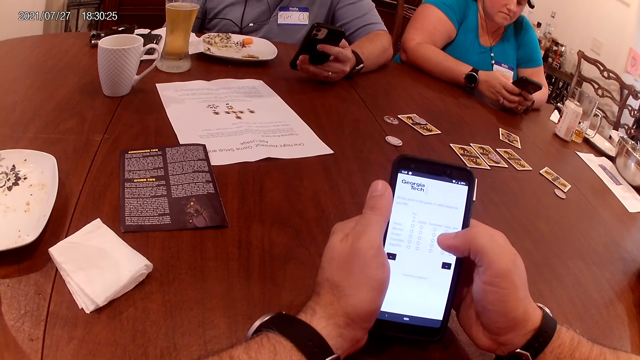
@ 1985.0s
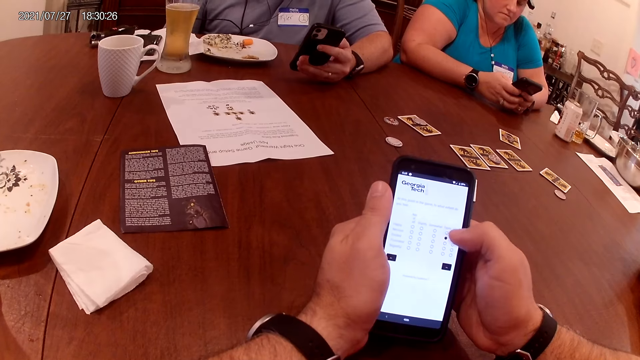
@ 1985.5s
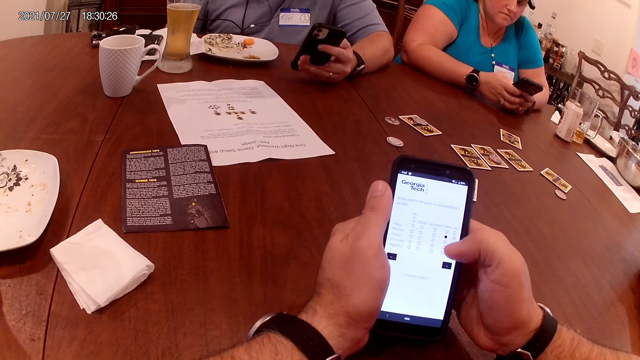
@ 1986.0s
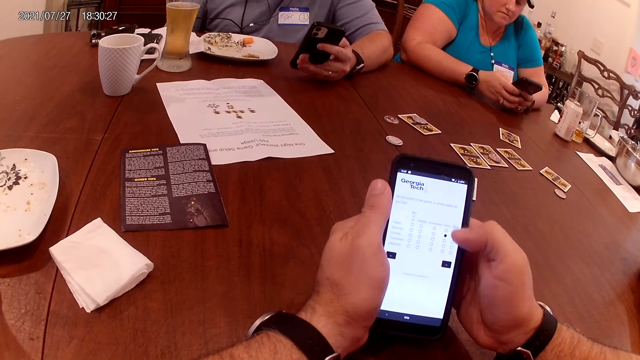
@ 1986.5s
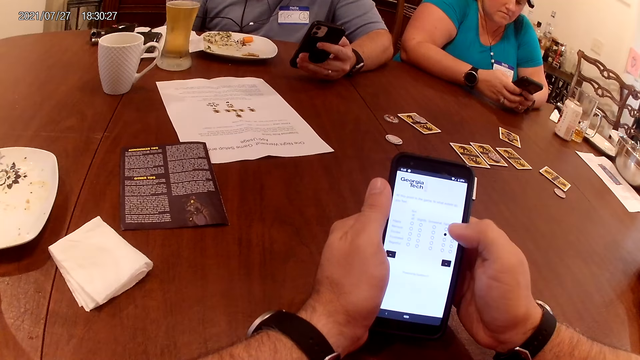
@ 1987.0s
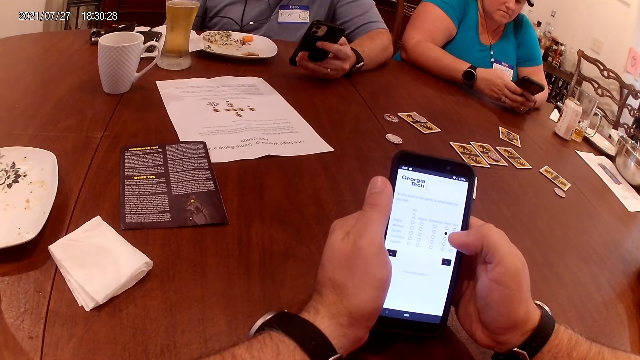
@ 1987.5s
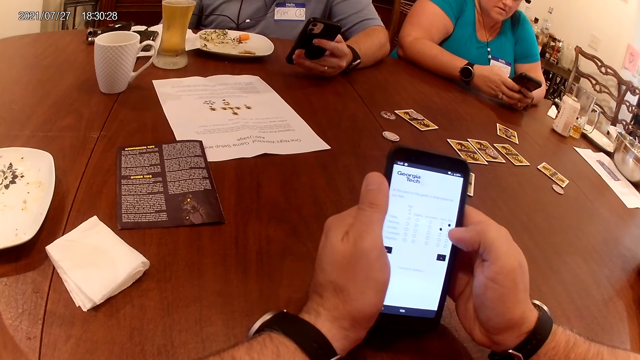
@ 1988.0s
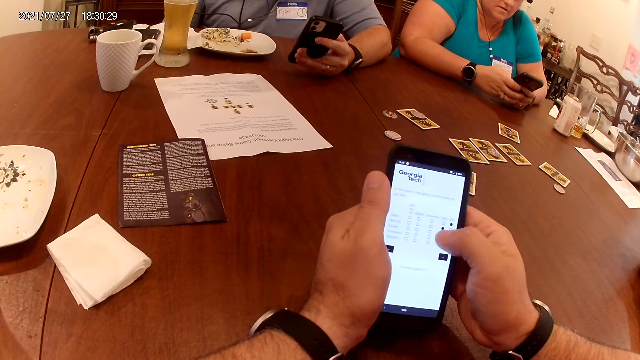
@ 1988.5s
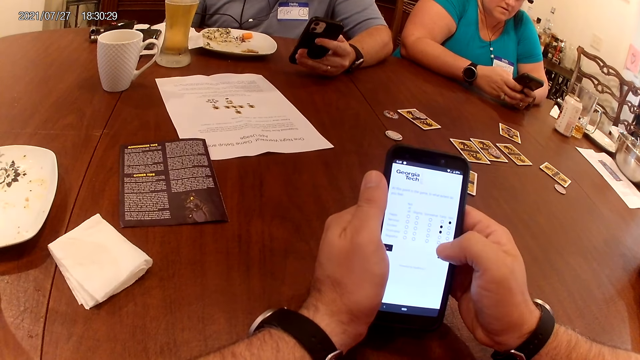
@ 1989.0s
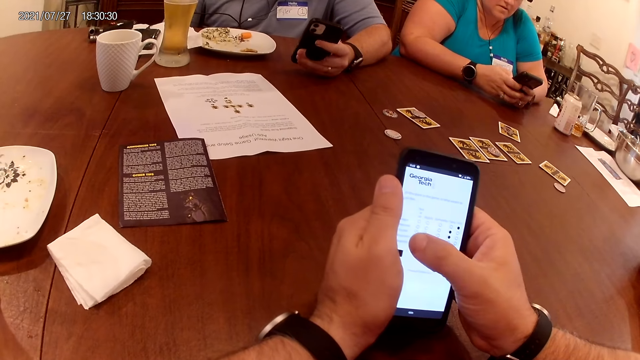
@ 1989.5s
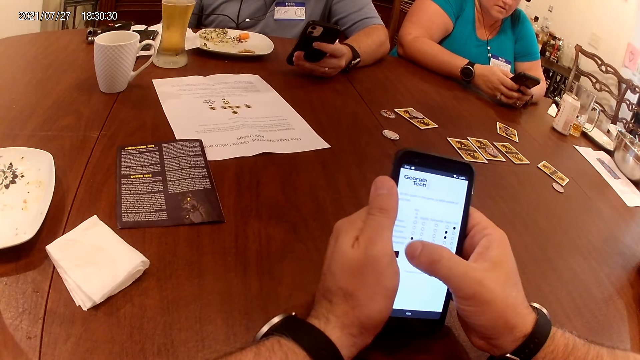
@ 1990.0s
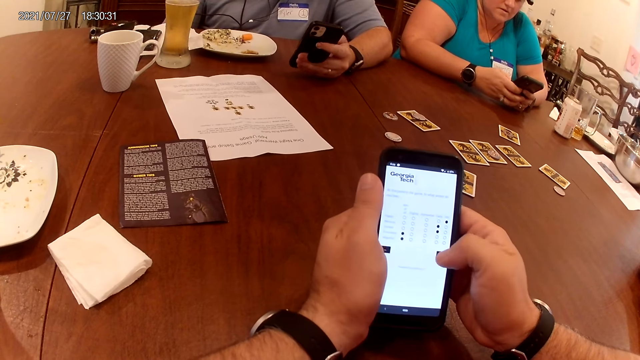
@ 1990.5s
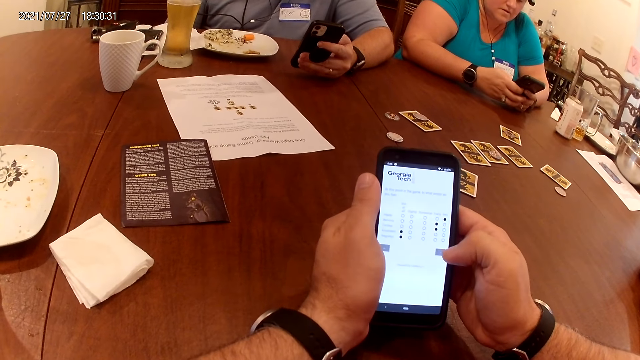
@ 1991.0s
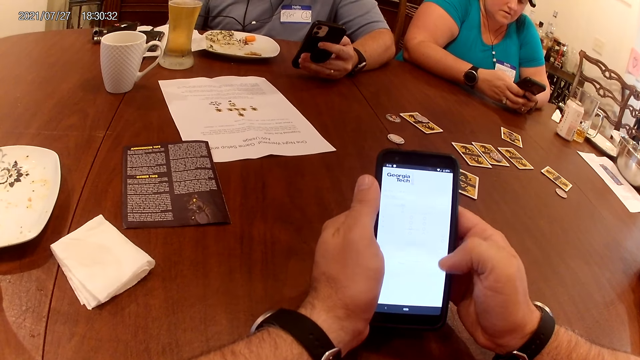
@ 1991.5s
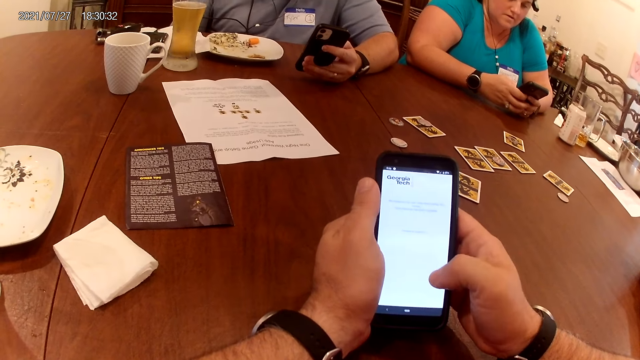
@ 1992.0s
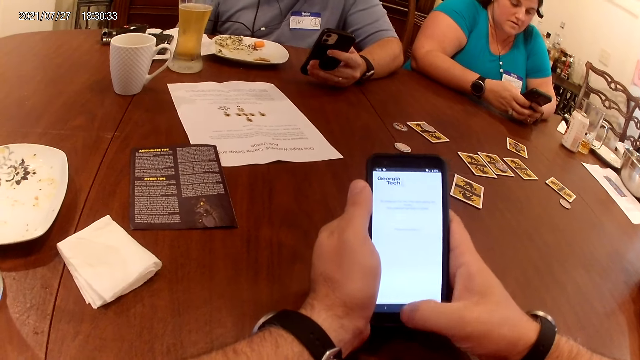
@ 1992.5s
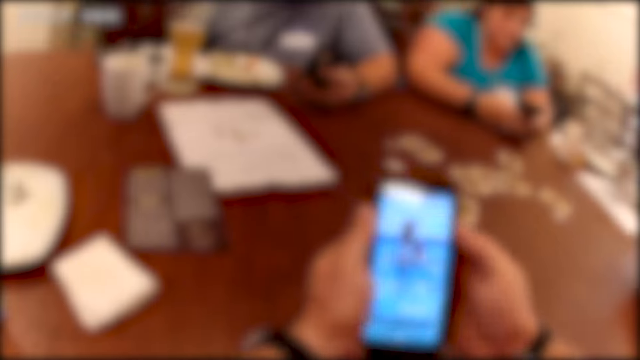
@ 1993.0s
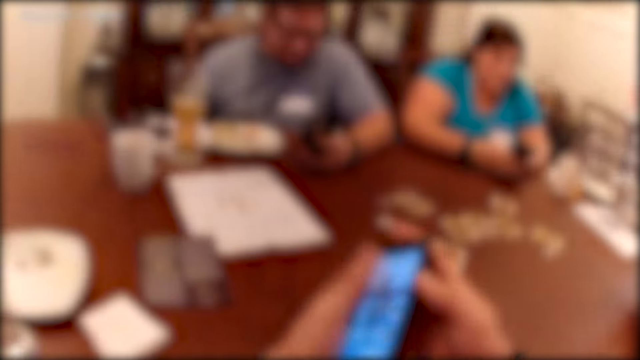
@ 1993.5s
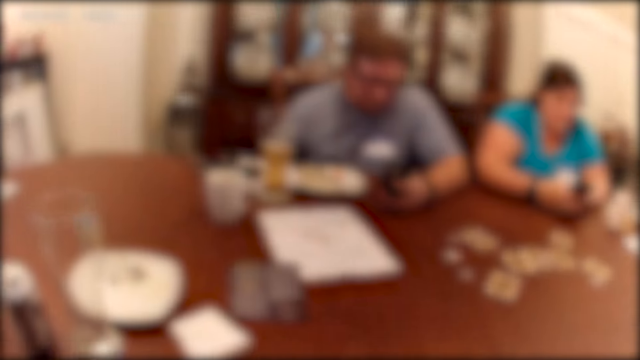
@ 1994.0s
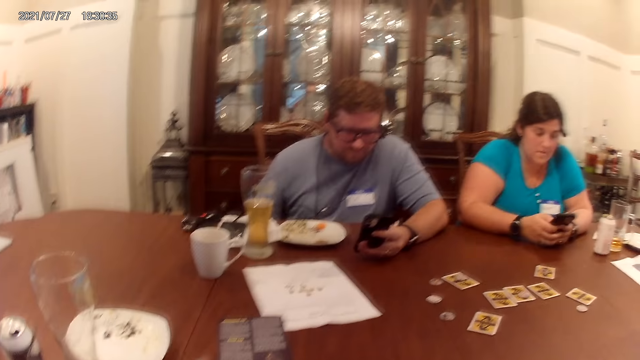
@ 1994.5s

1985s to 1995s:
The camera wearer uses the phone.

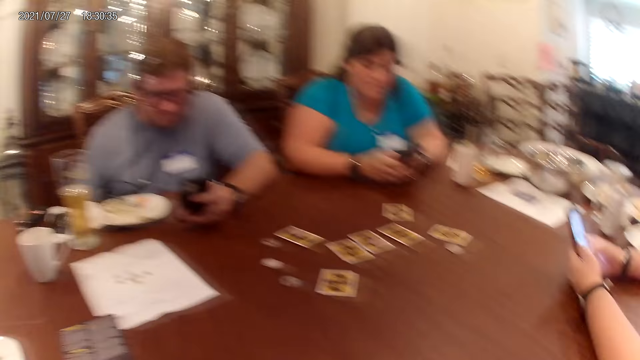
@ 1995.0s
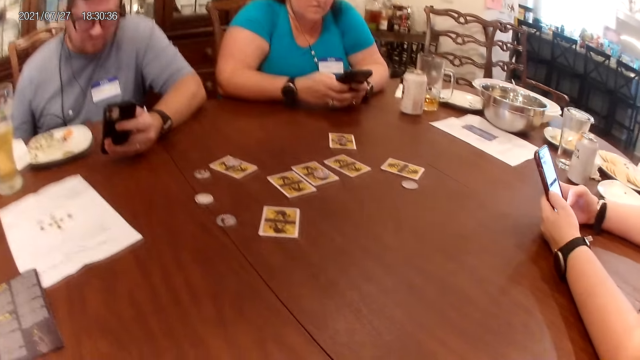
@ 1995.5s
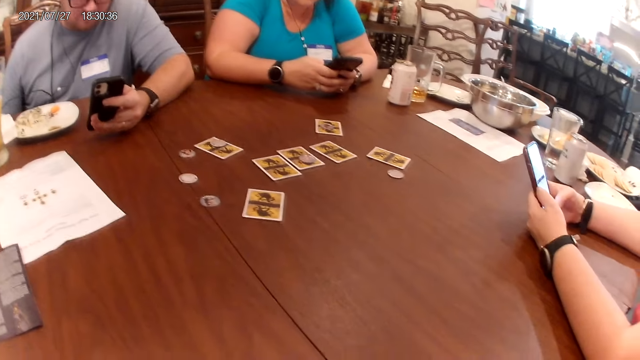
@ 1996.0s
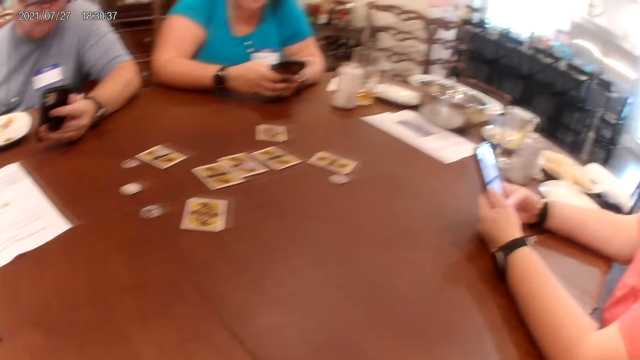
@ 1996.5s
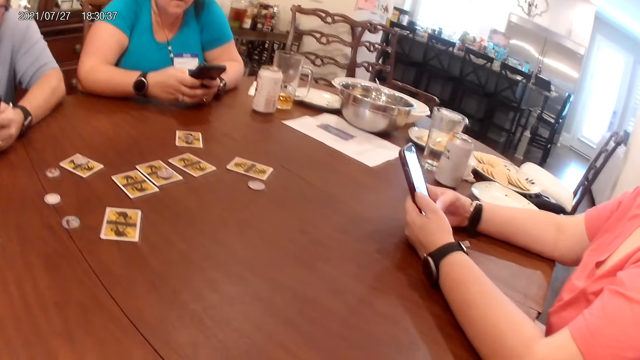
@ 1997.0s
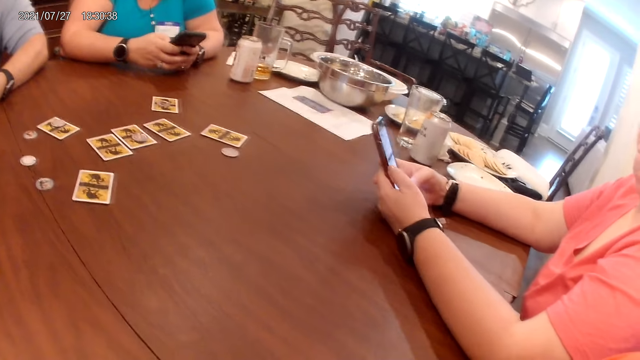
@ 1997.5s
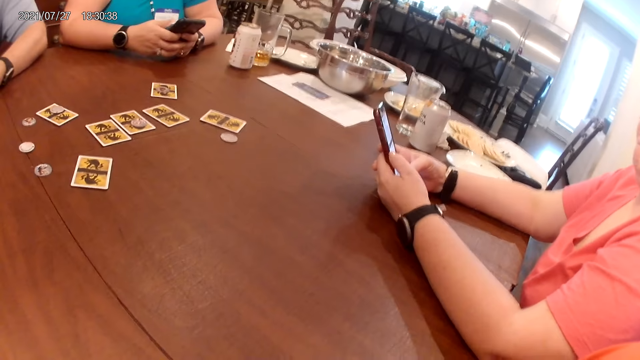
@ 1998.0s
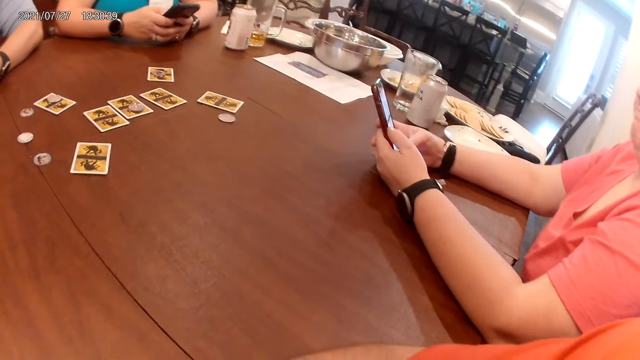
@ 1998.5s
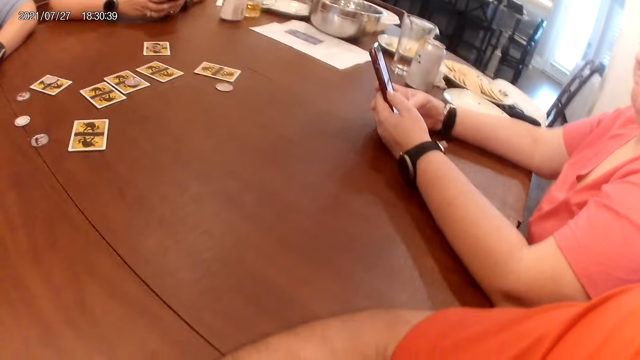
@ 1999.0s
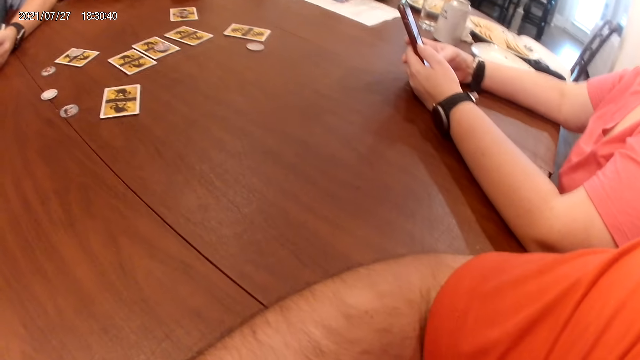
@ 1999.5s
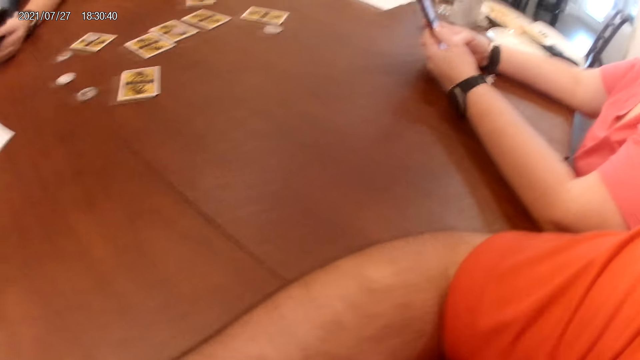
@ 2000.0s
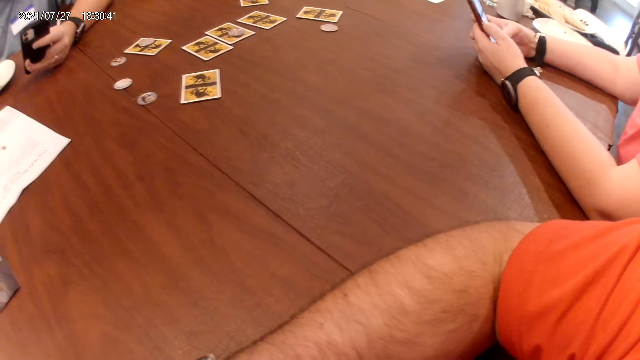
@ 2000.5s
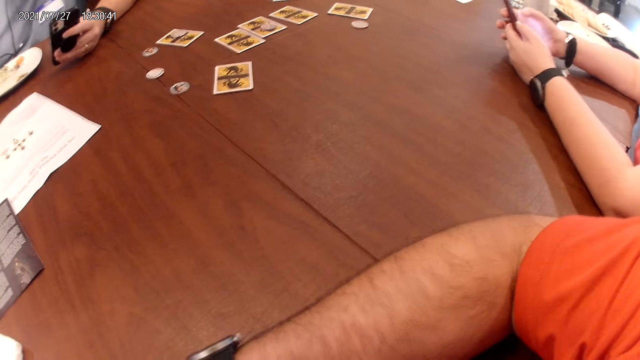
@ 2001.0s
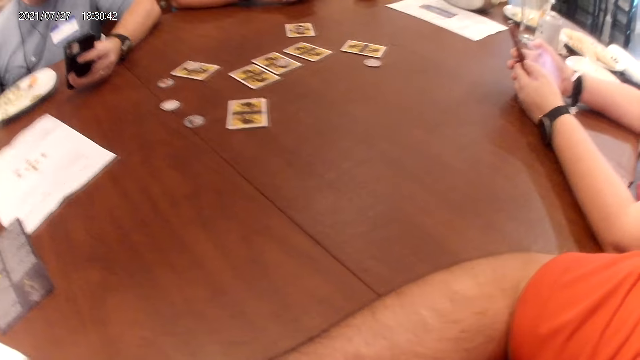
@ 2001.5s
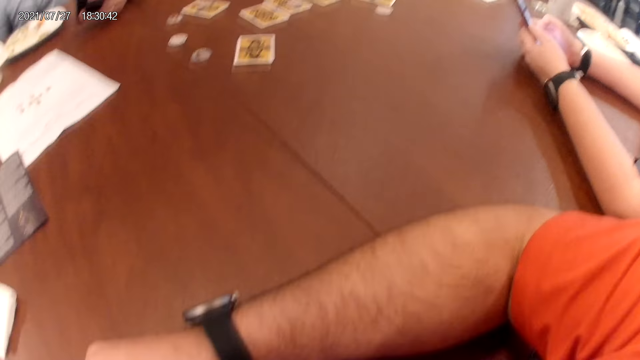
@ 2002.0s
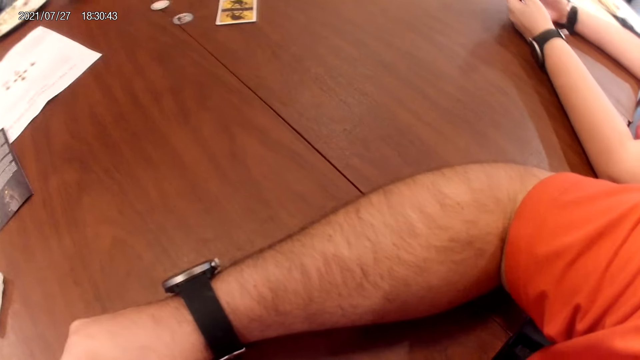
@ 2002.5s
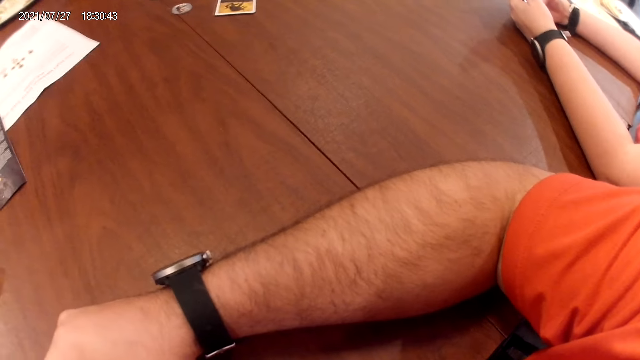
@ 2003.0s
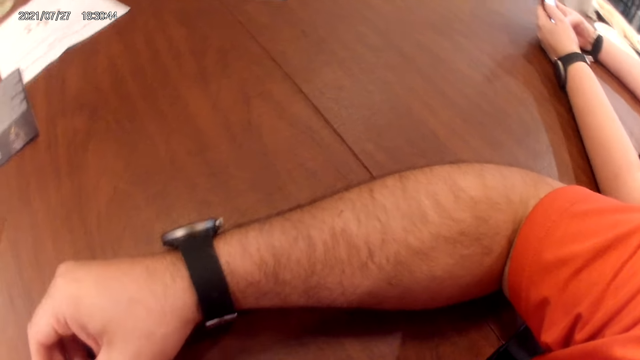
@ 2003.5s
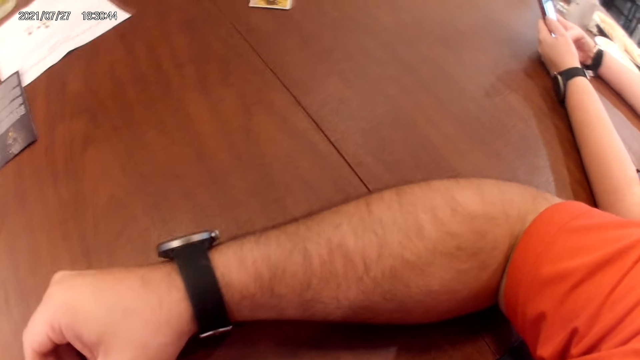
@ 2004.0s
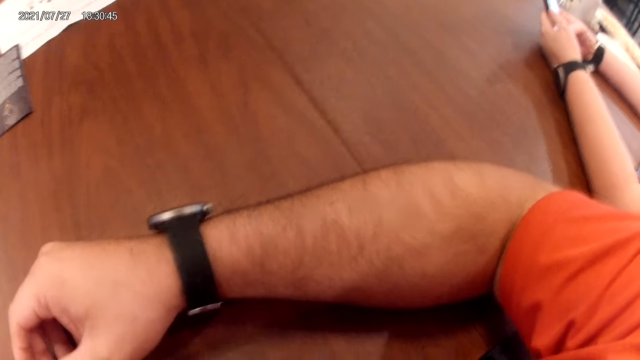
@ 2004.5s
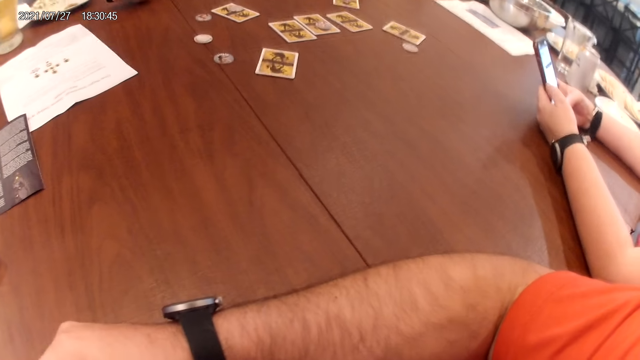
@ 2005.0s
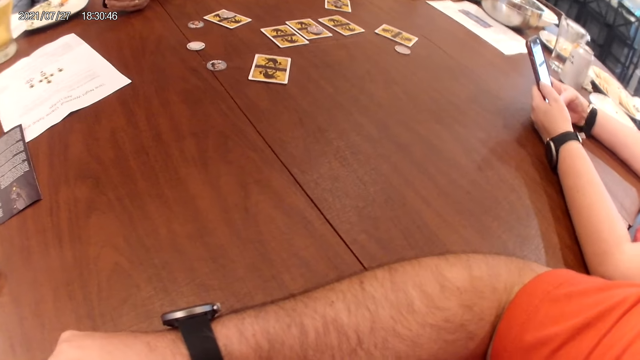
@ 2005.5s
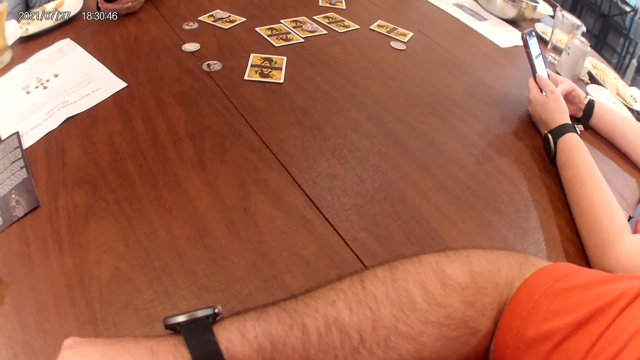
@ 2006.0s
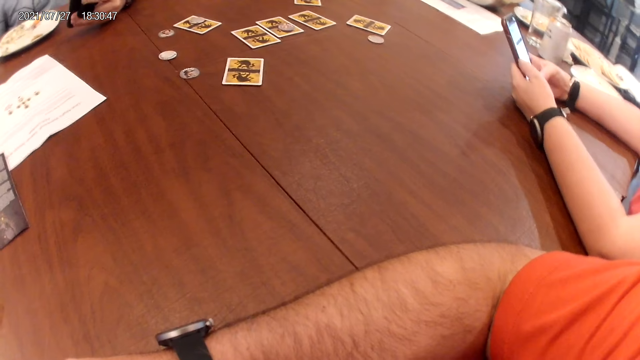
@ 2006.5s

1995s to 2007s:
The woman operates a phone with both hands. The camera wearer looks at the table.
